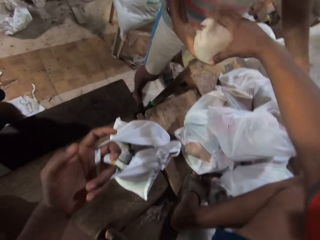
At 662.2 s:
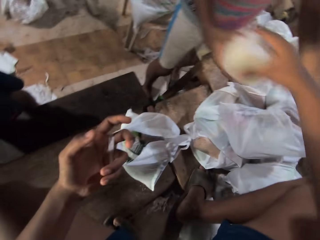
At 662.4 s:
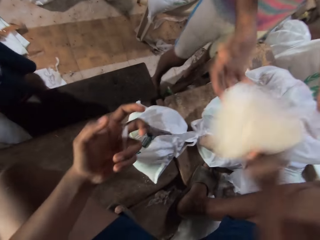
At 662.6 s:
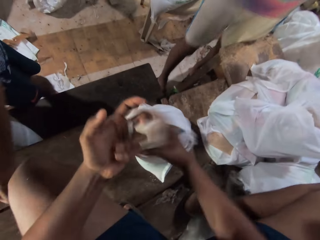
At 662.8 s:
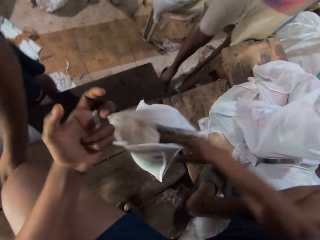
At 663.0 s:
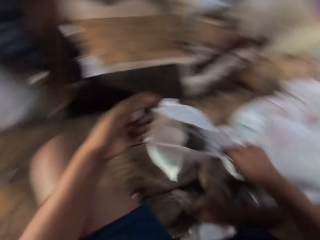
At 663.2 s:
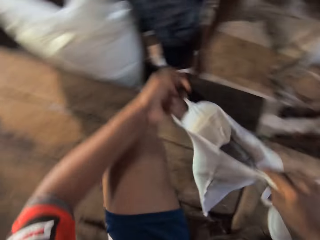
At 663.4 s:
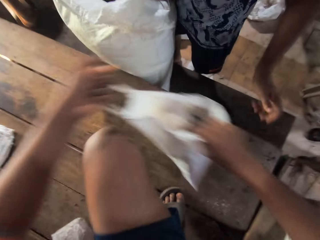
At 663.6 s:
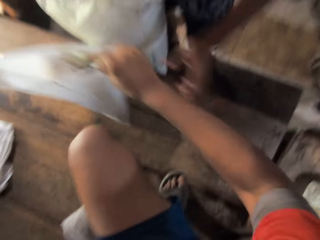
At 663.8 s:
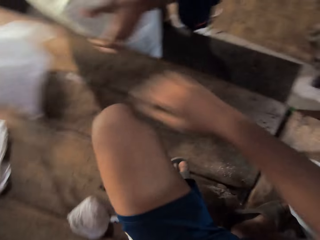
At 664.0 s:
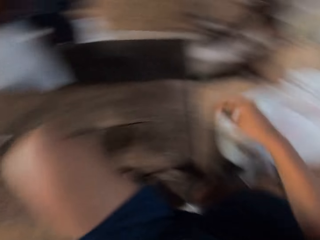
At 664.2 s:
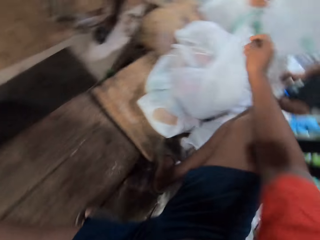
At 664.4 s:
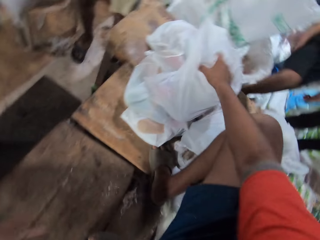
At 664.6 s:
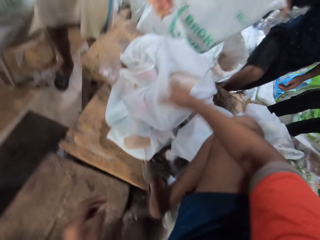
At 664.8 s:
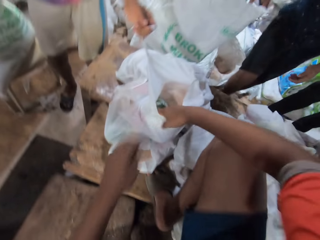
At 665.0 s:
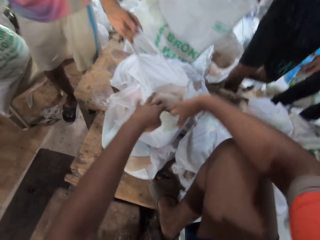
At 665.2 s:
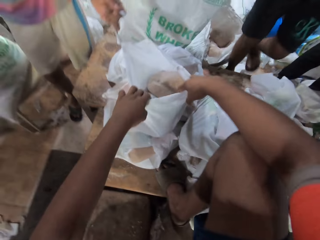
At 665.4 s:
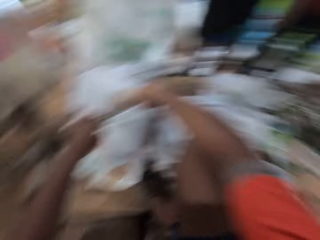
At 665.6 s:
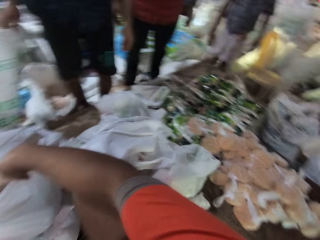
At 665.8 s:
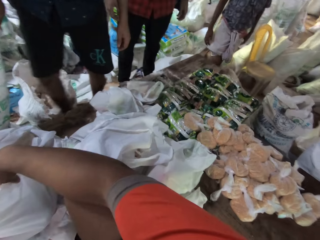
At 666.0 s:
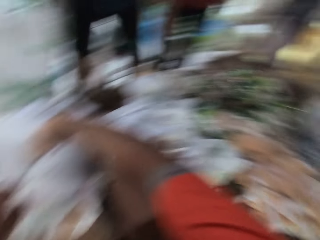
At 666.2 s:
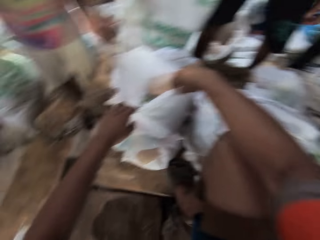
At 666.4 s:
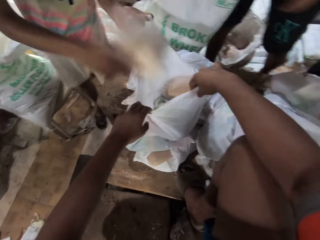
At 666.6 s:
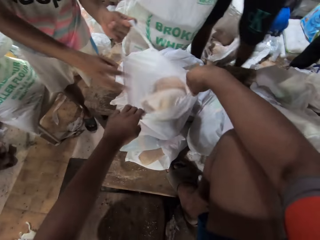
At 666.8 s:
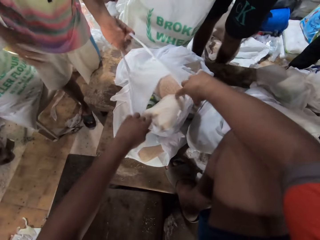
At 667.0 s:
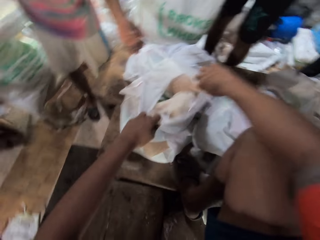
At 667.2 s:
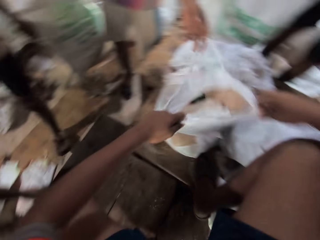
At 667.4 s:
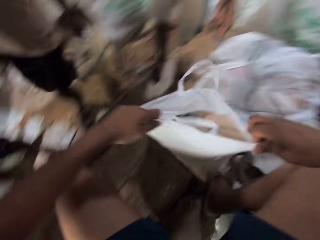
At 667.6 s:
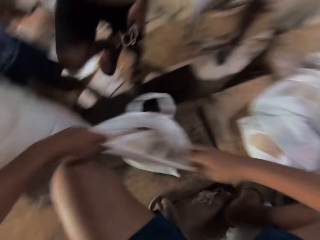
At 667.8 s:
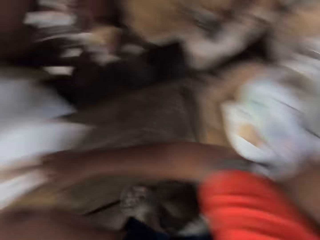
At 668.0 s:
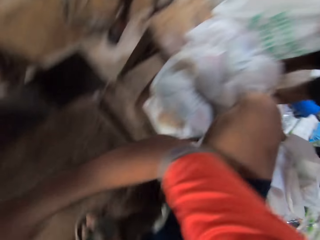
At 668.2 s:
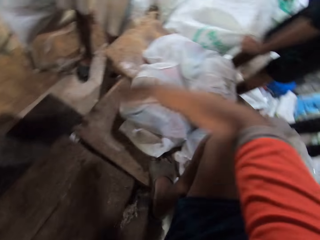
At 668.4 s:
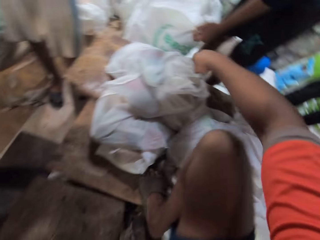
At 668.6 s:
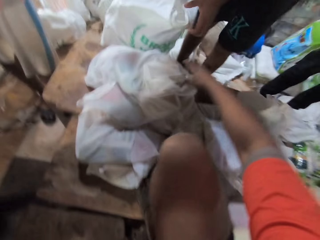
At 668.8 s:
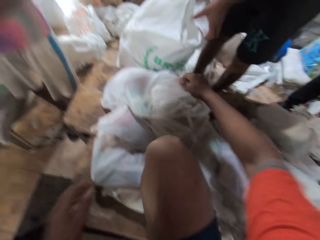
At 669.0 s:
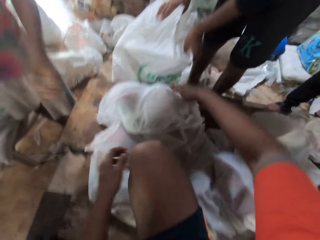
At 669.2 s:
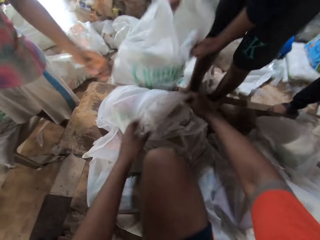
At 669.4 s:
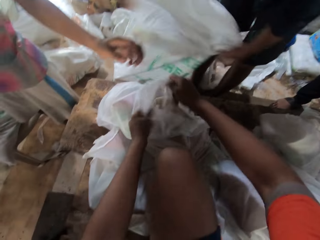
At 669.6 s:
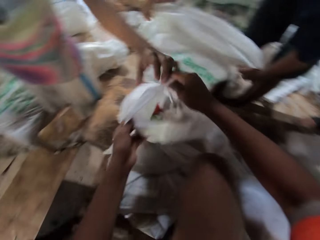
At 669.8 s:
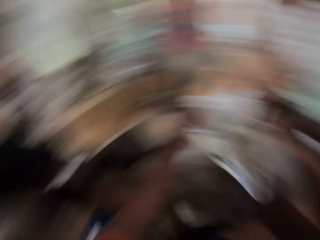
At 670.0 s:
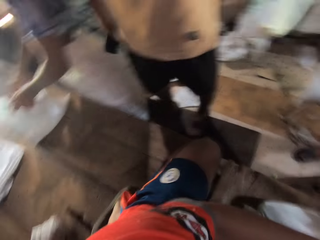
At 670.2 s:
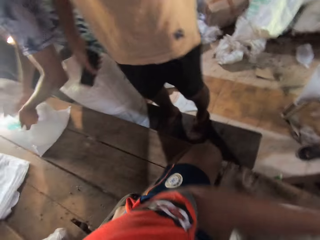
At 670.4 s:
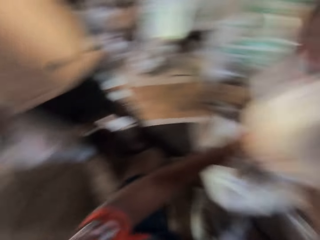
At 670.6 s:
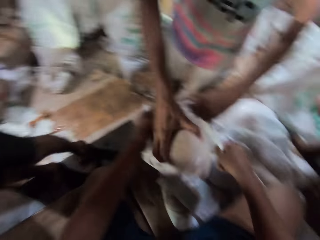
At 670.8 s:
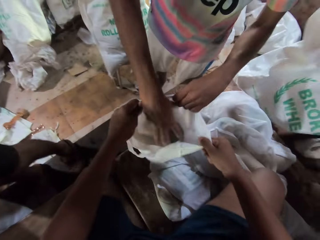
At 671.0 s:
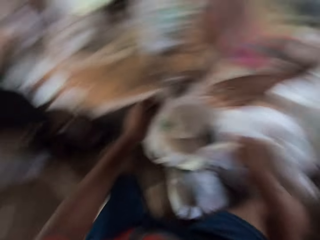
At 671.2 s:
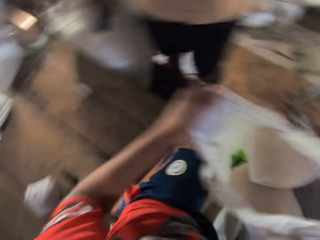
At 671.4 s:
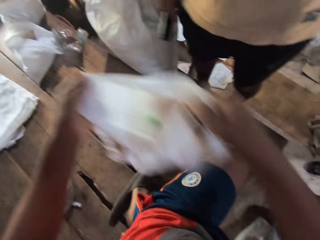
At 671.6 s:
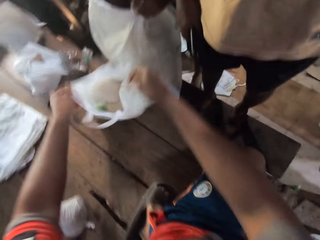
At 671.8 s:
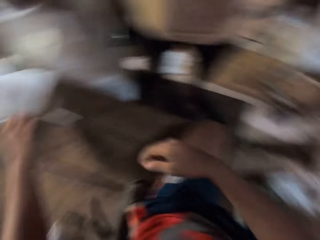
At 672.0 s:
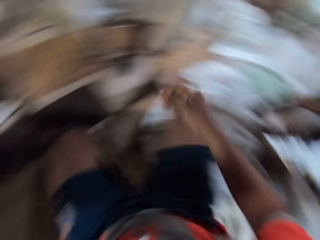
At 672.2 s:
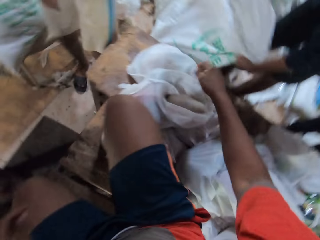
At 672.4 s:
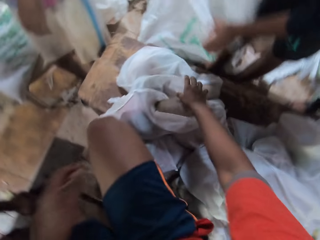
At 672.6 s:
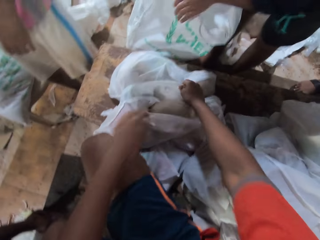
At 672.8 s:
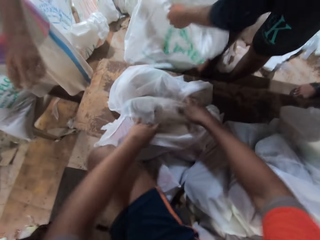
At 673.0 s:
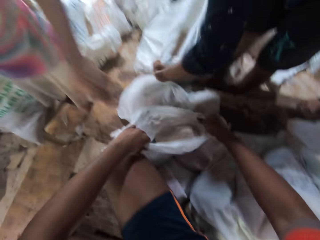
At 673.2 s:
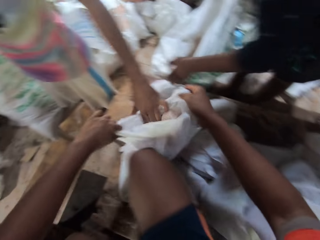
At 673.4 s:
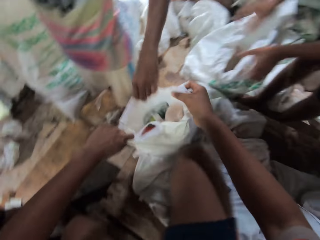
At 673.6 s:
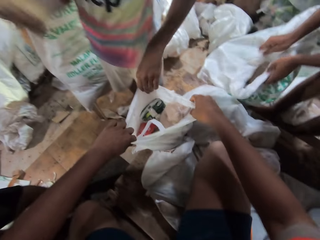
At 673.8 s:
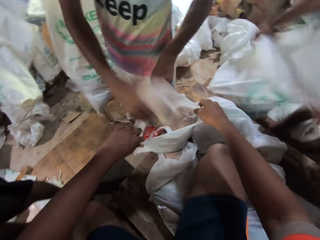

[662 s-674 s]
A man hands the camera wearer food stuff with his right hand. The camera wearer picks something from the man. He puts the food stuff in the bag with his right hand. He slides the bag of food stuff across the table with both hands. He carries the nylon bag to the other side of the table. He grabs a bag of food stuff with both hands. He turns and holds another nylon paper. The man puts food stuff into the bag held by the camera wearer with his right hand. The camera wearer slides the bag of food stuff across the table with both hands. He puts the nylon paper on the table. He carries the nylon bag to the other side of the table. He picks the bag of food stuff from the table with both hands. The man puts food stuff into the bag held by the camera wearer with his right hand. The camera wearer throws the bag of food stuff across the table with both hands. He carries the nylon bag to the other side of the table. He grabs the bag of food stuff from the table with both hands.

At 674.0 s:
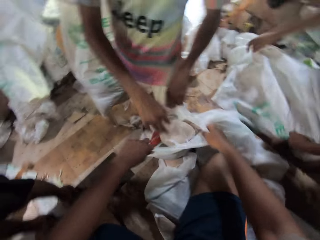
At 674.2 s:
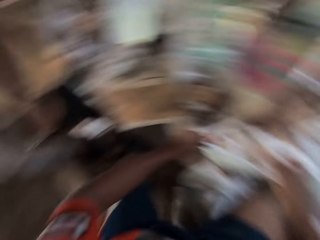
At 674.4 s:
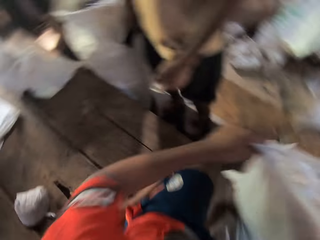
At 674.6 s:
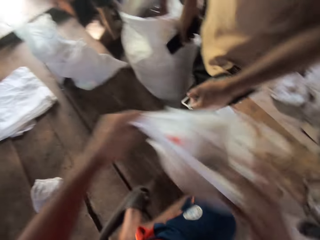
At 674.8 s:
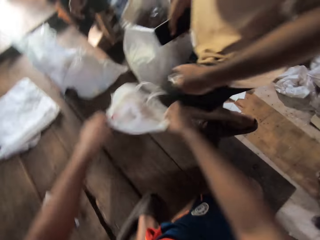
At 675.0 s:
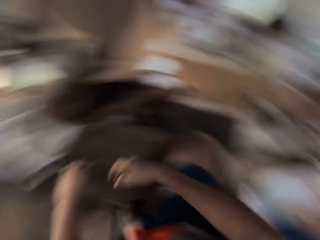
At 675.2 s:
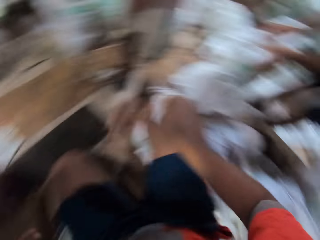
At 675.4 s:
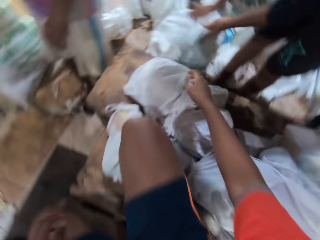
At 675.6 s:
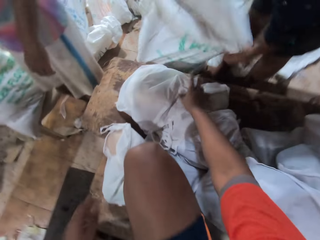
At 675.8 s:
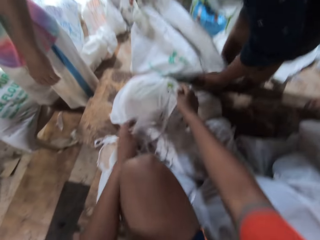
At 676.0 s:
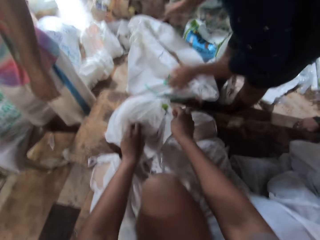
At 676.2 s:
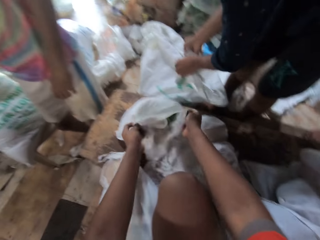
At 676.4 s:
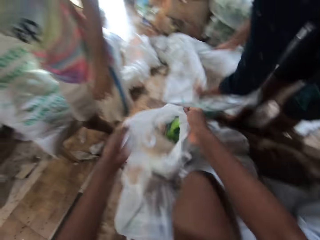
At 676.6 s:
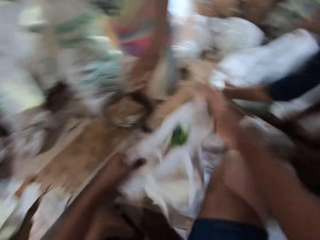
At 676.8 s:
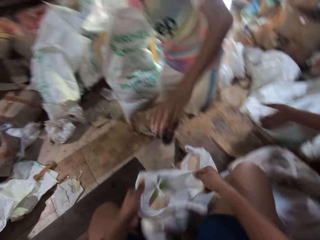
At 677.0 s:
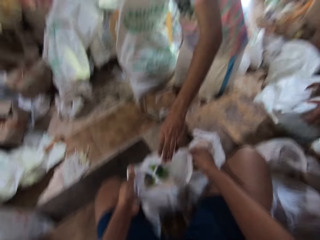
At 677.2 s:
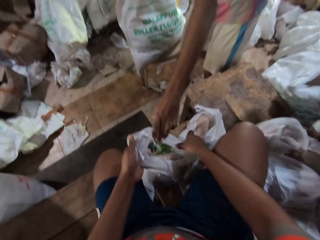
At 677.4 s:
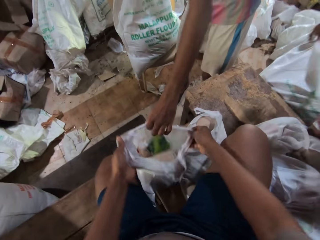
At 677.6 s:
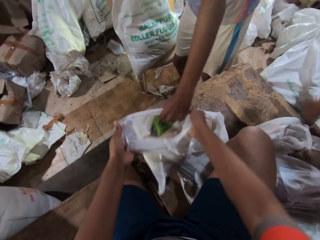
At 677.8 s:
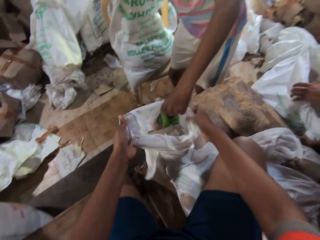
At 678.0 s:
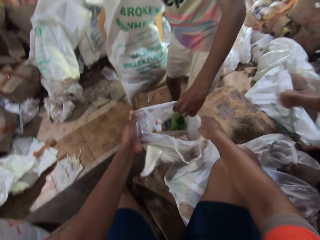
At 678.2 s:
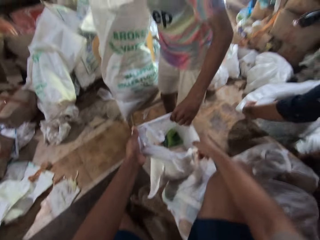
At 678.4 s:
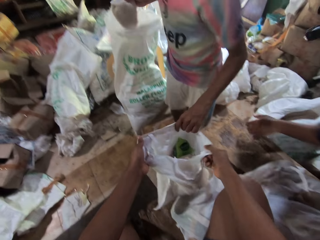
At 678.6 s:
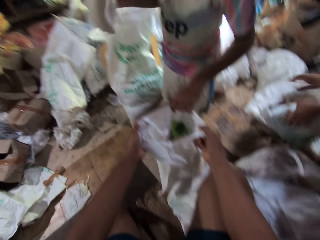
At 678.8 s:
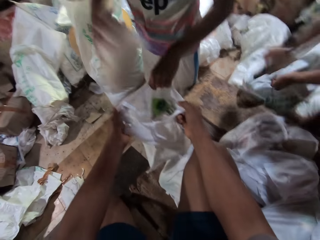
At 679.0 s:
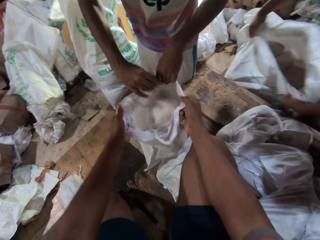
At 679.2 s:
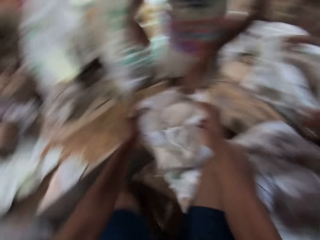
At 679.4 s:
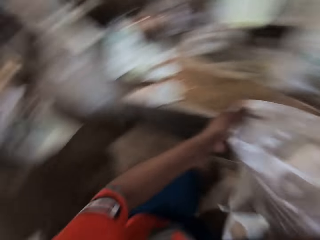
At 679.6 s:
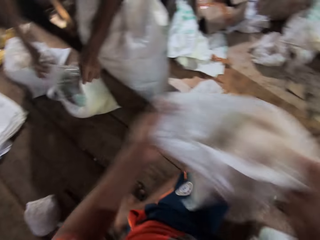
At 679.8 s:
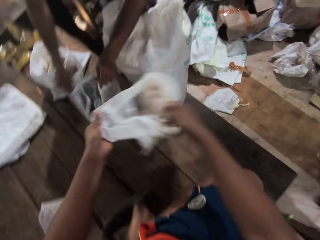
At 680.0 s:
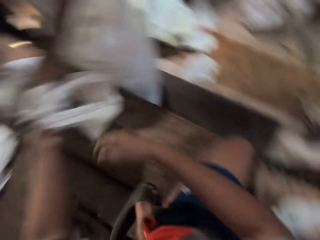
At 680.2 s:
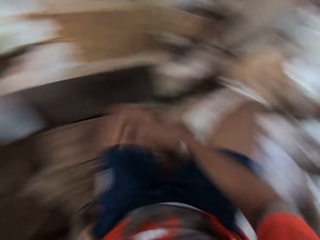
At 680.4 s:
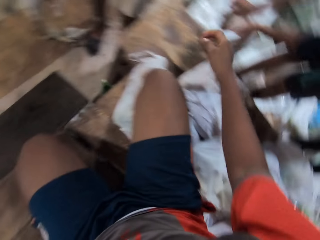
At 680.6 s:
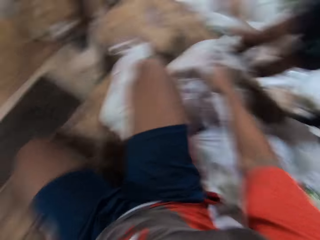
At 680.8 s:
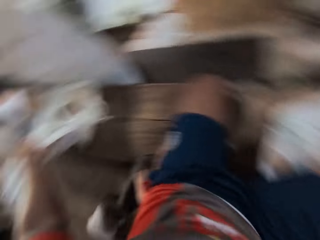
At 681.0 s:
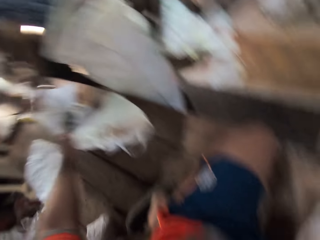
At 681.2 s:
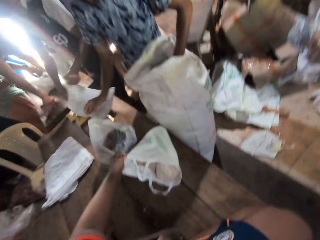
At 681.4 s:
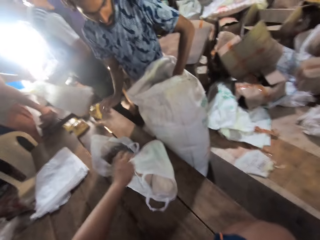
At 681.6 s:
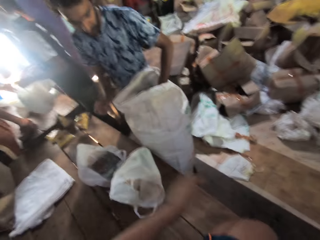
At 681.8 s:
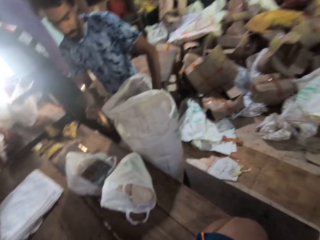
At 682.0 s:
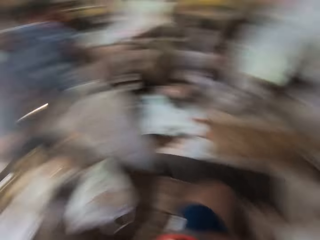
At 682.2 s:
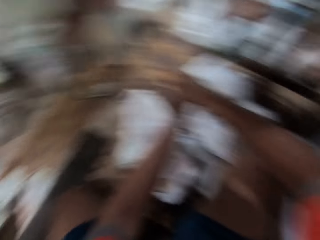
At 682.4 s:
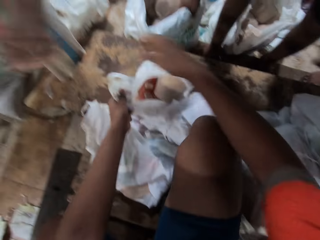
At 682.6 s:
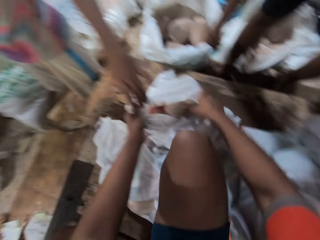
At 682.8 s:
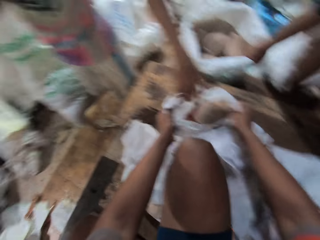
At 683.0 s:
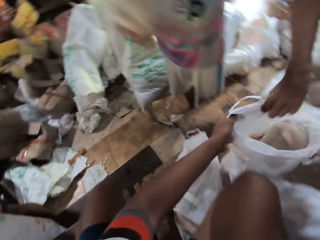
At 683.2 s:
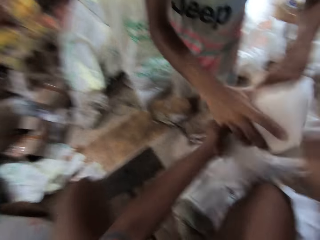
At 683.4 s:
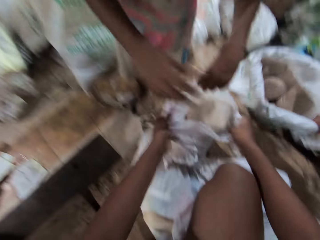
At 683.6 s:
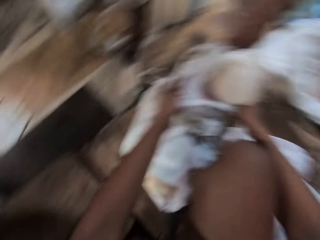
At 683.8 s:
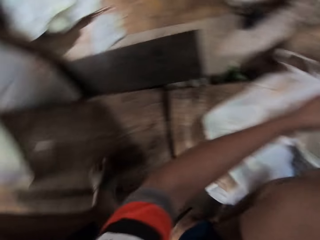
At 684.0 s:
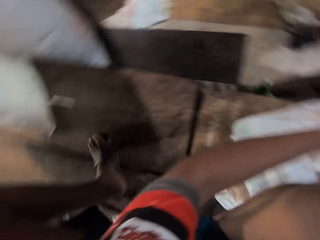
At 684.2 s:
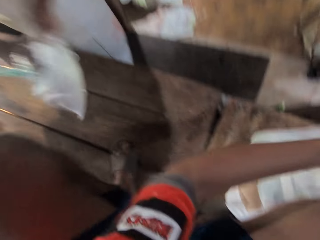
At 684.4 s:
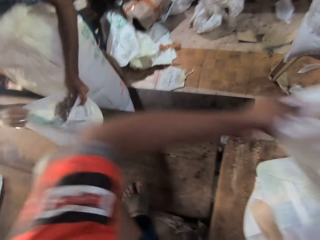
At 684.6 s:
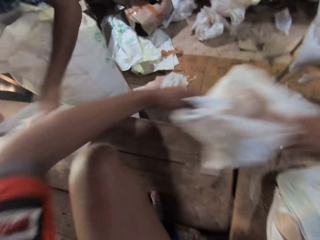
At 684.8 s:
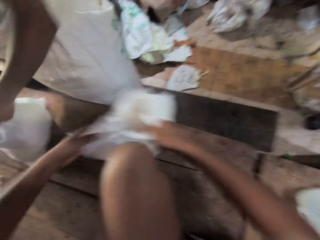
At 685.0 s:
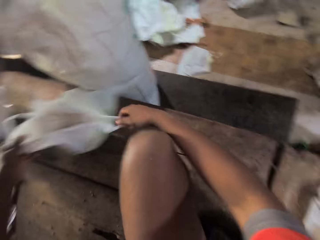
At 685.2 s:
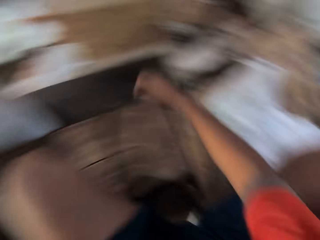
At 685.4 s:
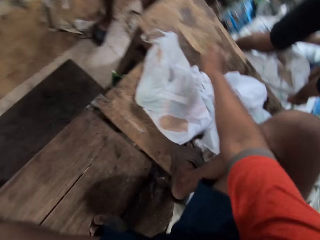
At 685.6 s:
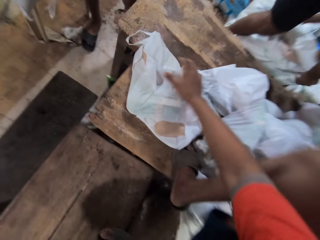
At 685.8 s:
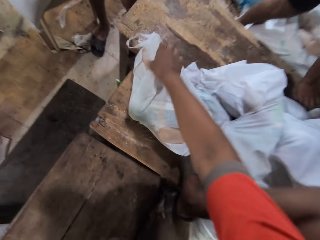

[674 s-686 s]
A man puts food stuff into the bag held by the camera wearer with his right hand. The camera wearer throws the bag of food stuff across the table with both hands. He carries the nylon bag to the other side of the table. He grabs a bag of food stuff from the table with both hands. The man holds the bag of food stuff in the camera wearer's hands with his left hand. The man puts food stuff into the bag held by the camera wearer with his right hand. The camera wearer throws the bag of food stuff across the table with both hands. He carries the nylon bag to the other side of the table. He grabs the bag of food stuff from the table with both hands. The man puts food stuff into the bag held by the camera wearer with his right hand. The camera wearer throws the bag of food stuff across the table with both hands. He carries the nylon bag to the other side of the table.
